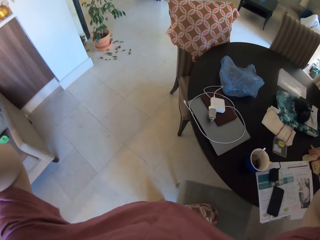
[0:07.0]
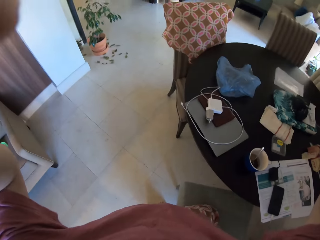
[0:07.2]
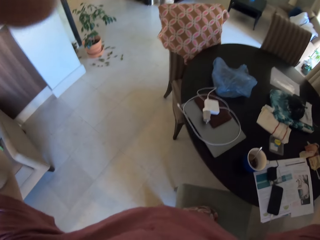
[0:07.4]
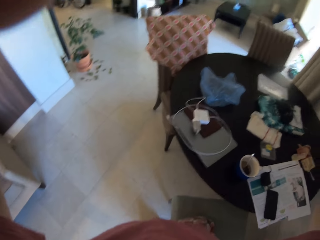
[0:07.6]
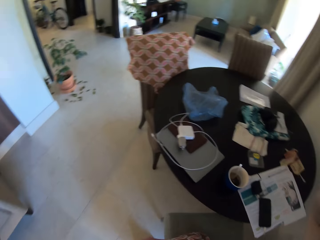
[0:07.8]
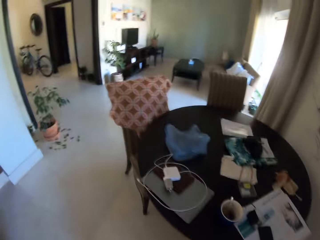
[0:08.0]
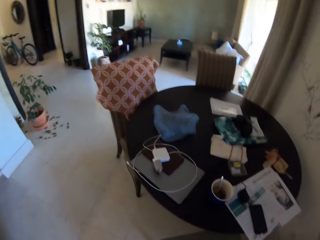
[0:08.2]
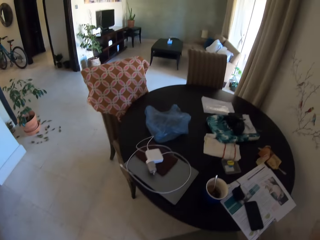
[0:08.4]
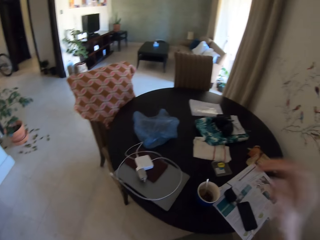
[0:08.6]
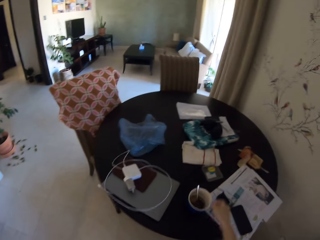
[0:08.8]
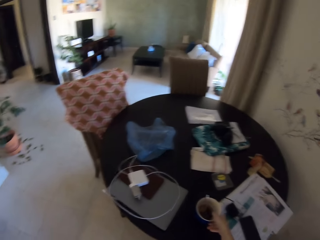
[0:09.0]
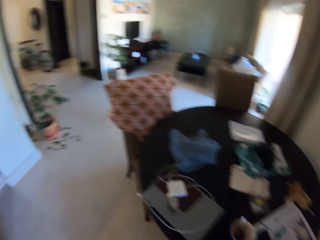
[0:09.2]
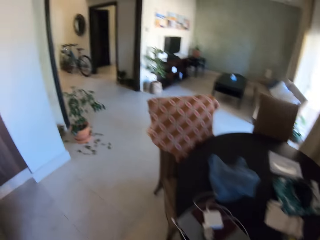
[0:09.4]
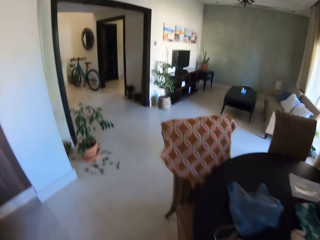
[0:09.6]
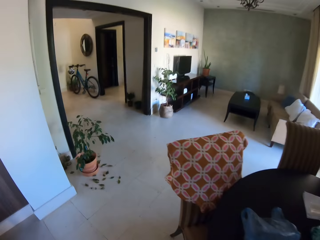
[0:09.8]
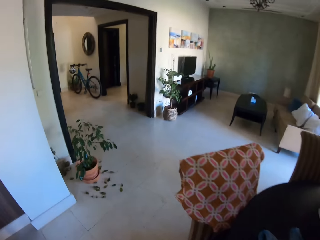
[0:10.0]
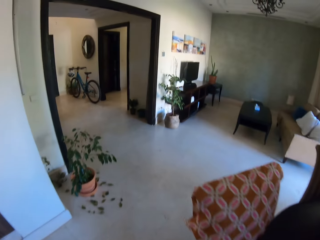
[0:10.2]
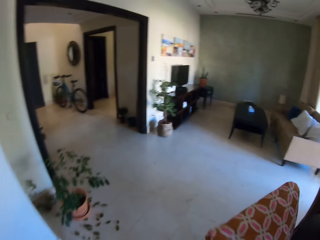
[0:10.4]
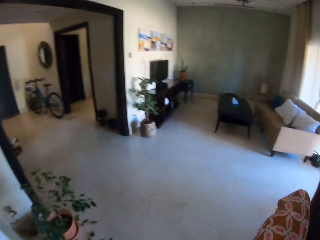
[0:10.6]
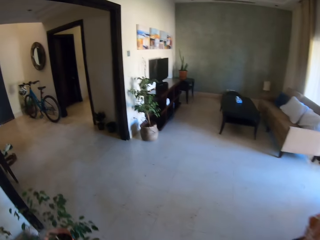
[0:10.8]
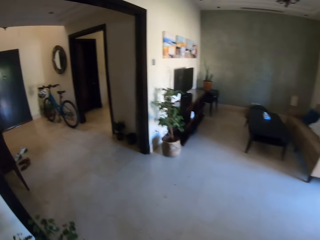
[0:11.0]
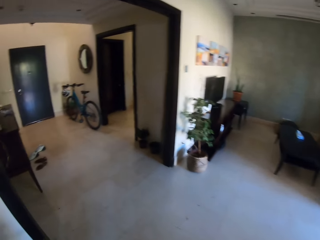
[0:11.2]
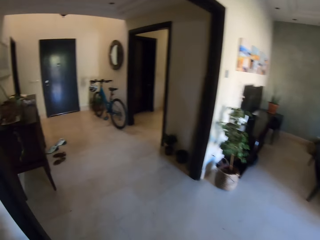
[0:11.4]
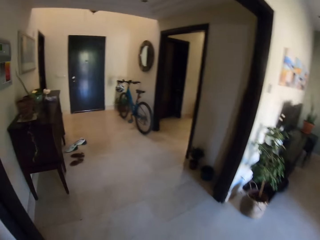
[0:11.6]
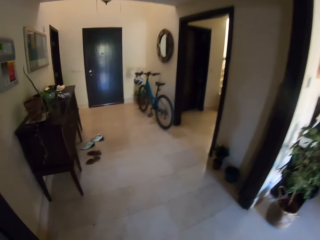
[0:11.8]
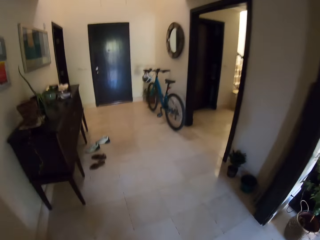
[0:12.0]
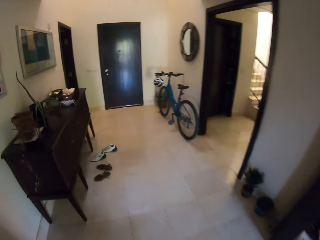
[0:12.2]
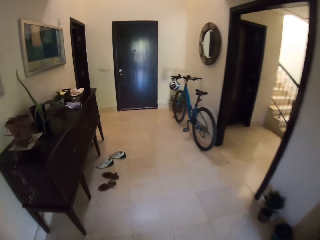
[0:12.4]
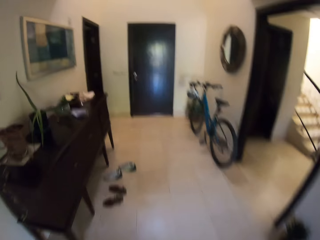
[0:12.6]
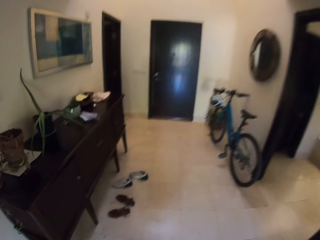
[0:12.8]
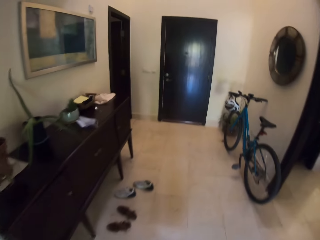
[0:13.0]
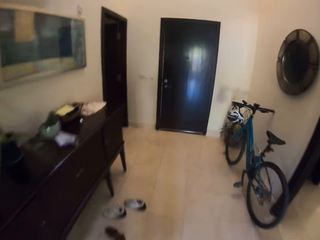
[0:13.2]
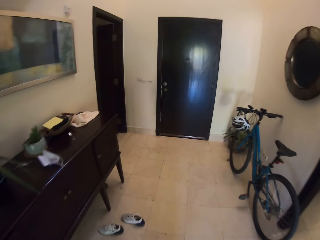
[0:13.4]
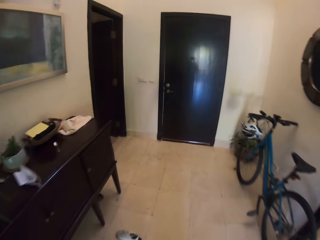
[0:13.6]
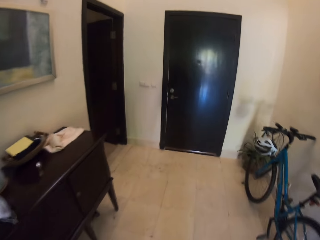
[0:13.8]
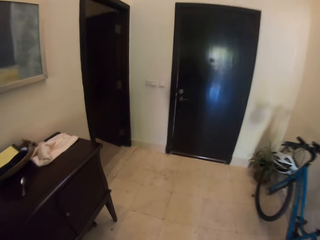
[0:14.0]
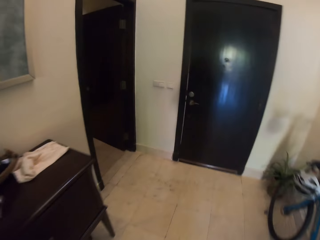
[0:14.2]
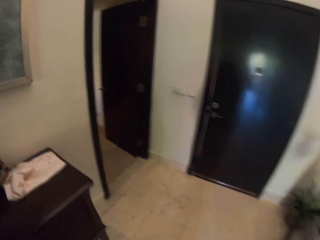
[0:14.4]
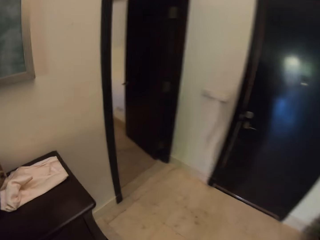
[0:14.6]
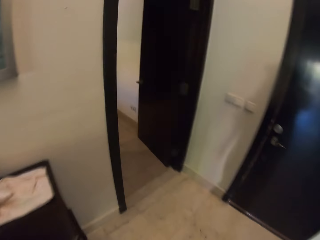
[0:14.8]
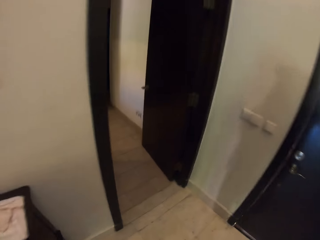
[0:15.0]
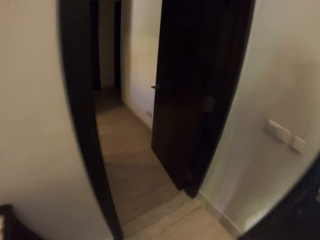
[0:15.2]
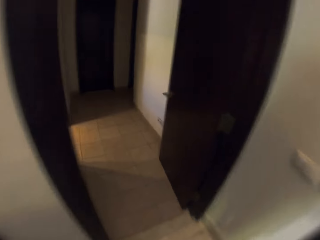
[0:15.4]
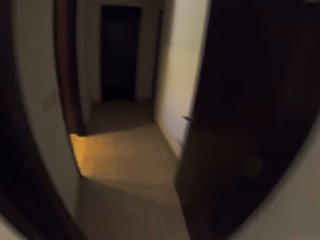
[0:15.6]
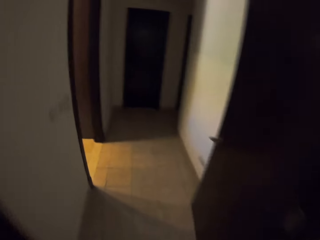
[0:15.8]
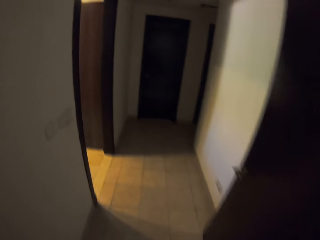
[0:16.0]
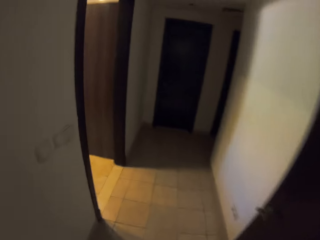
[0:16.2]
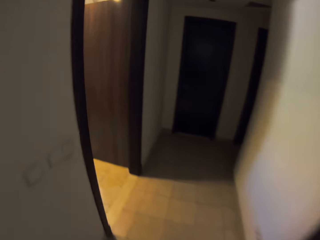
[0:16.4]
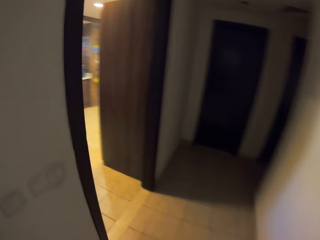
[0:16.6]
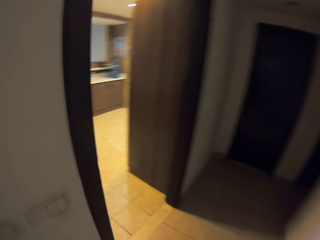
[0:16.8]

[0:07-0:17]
The camera wearer looks at the table. They walk on the floor. They walk in the house.

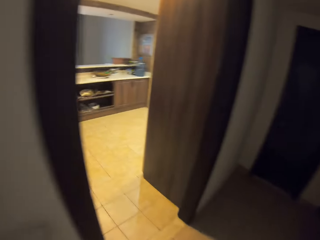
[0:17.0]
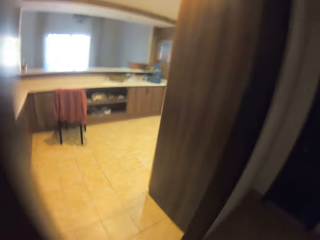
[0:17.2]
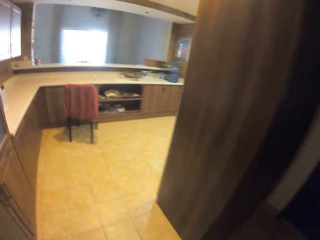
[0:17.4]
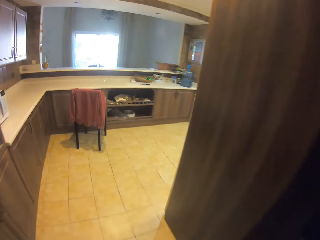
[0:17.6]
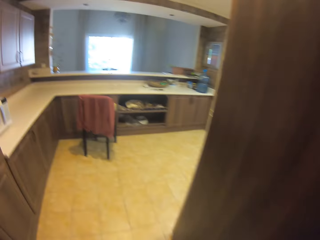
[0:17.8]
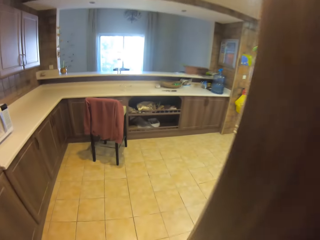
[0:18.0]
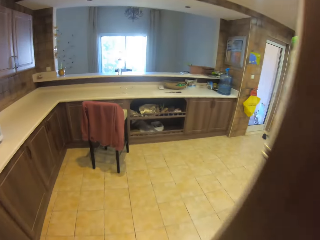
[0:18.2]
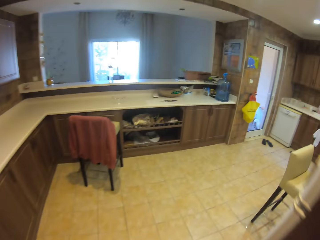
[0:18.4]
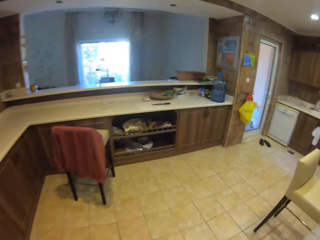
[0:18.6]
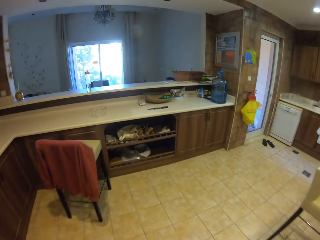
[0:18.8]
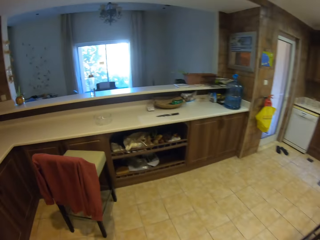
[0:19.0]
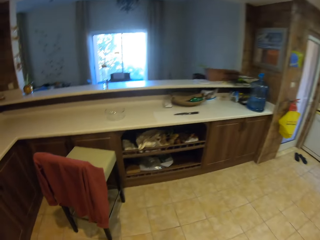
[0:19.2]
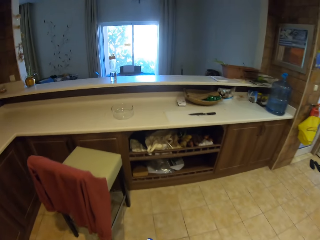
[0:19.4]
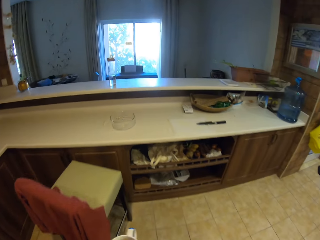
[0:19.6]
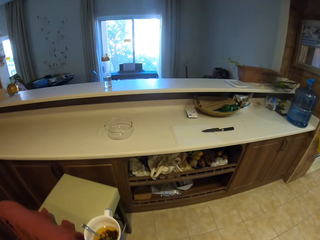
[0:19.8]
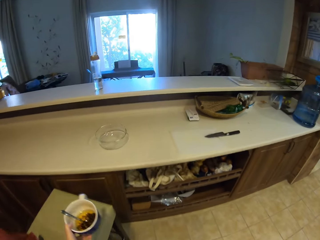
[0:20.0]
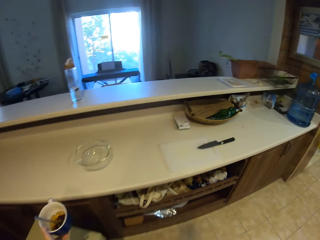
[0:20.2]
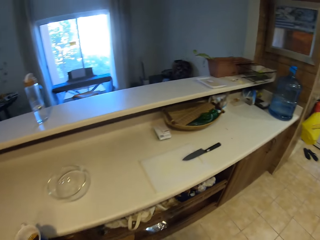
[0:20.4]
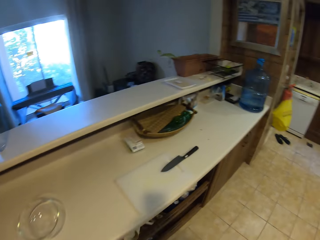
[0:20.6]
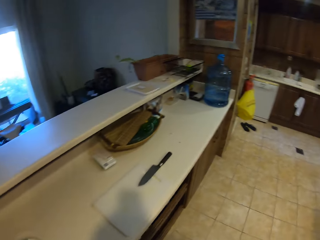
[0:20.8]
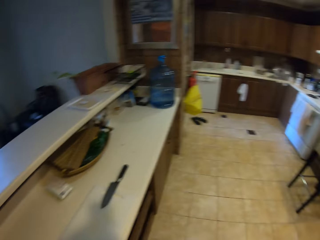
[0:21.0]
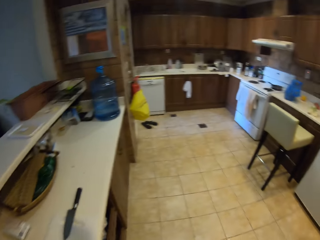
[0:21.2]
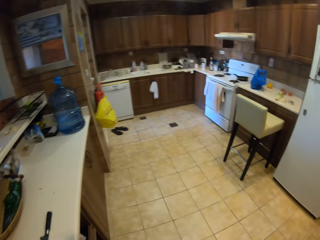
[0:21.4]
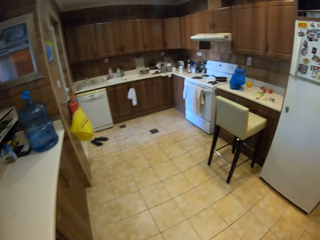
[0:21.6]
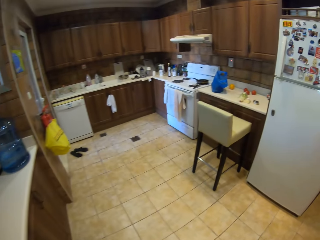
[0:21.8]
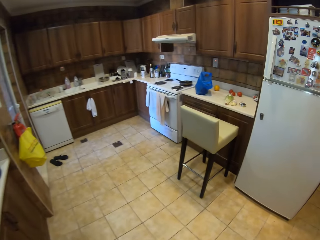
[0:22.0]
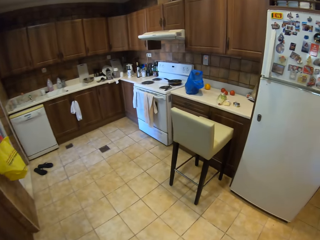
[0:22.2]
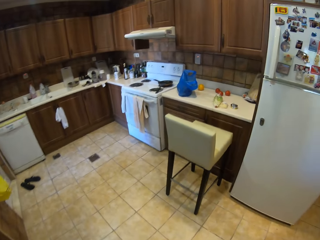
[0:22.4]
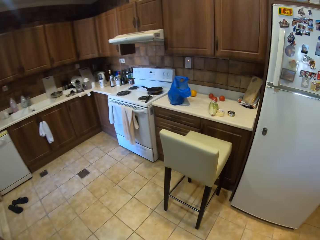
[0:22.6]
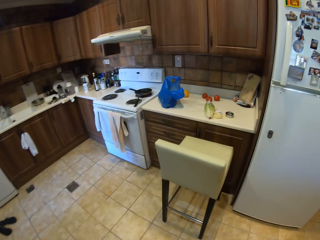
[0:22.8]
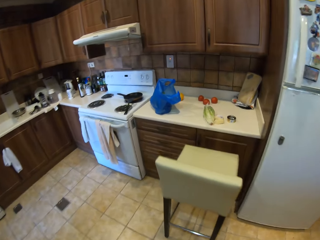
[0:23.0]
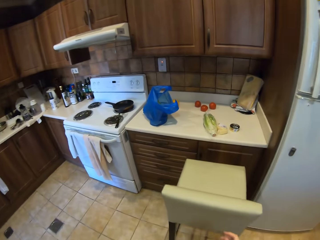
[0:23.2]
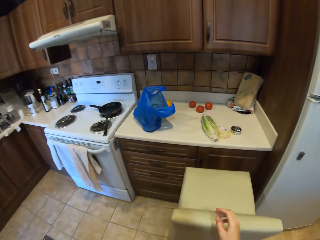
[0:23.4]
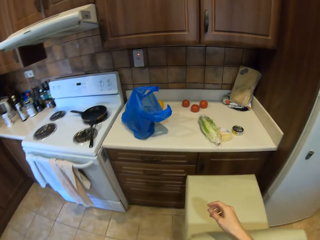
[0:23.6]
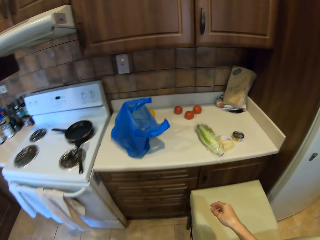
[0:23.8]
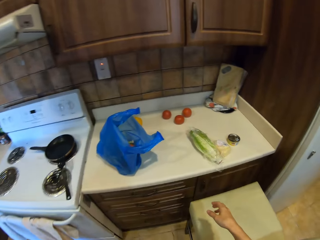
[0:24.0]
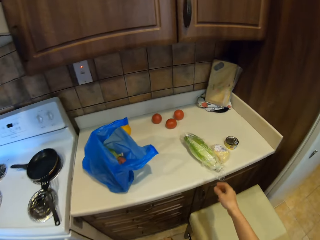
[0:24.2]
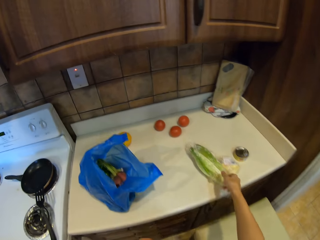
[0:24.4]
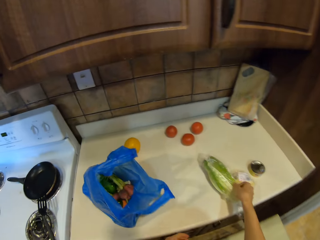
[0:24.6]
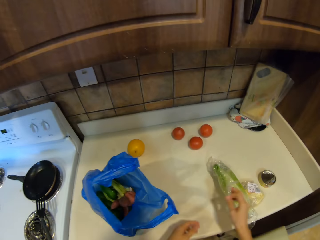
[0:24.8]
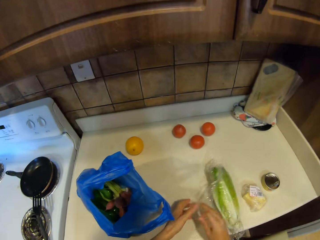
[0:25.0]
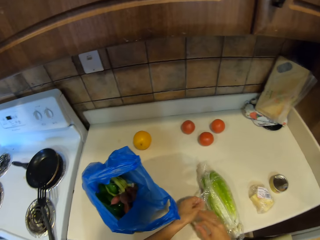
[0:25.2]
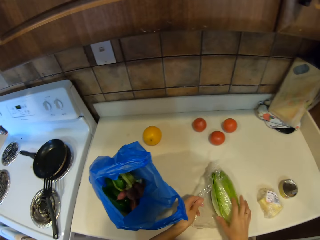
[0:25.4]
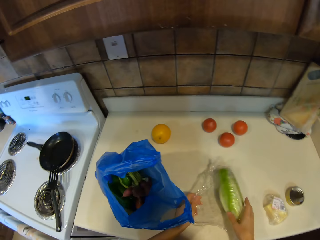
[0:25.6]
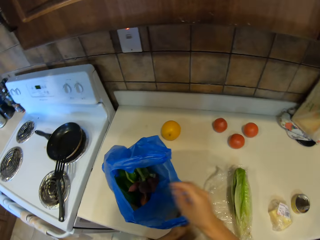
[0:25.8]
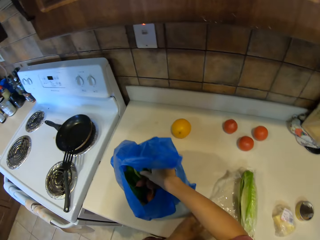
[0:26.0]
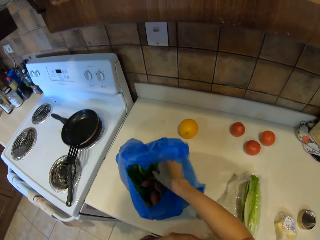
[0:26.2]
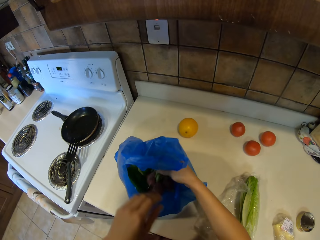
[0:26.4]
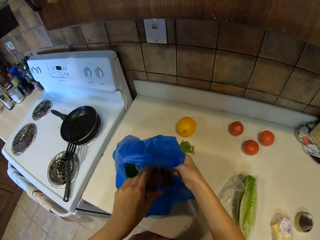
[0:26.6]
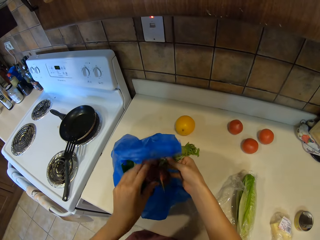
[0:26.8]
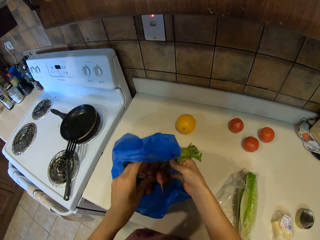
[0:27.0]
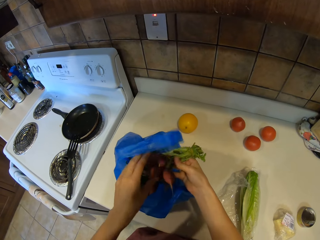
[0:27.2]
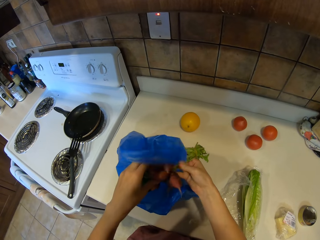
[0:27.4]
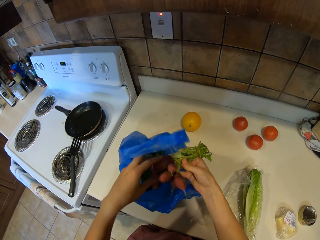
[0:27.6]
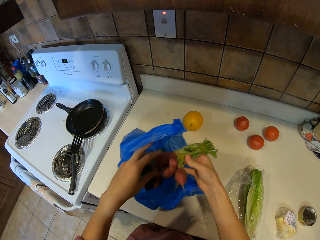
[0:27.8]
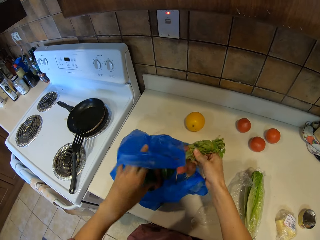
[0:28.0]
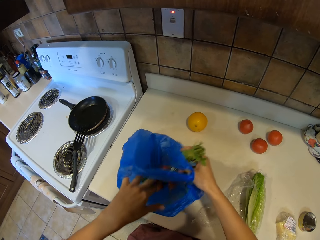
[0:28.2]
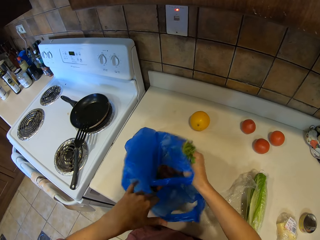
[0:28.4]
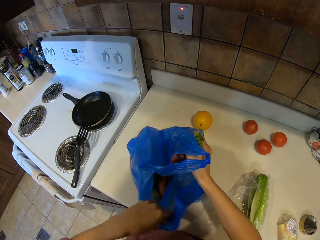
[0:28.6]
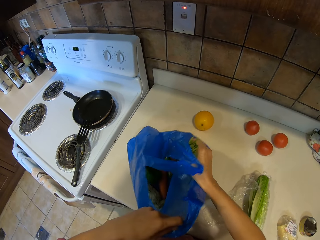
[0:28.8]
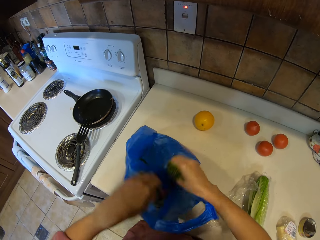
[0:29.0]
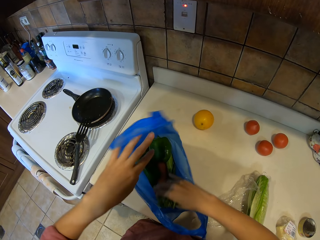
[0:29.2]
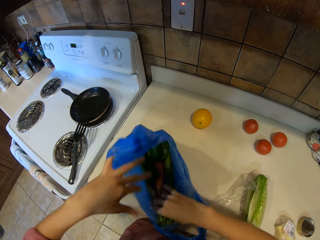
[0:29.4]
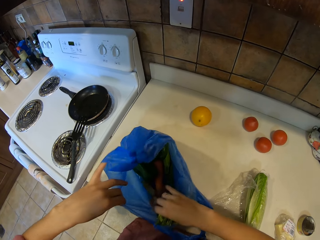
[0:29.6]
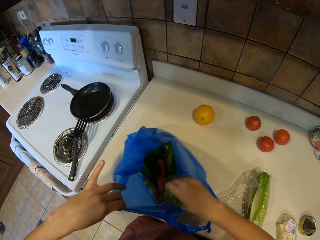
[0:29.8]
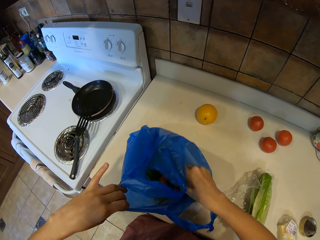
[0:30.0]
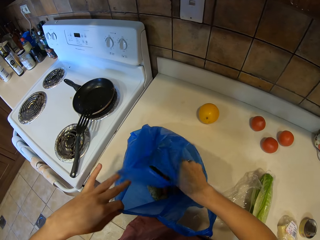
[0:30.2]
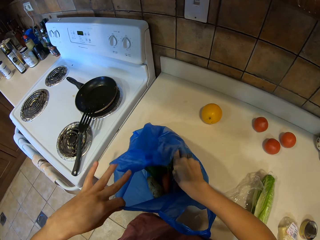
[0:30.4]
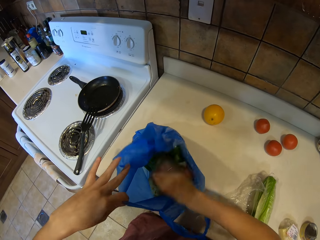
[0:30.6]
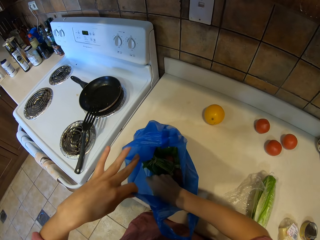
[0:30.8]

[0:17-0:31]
The camera wearer enters the kitchen. They open a paper, remove ingredients from the paper, and move the paper. They hold the polythene paper bag.
